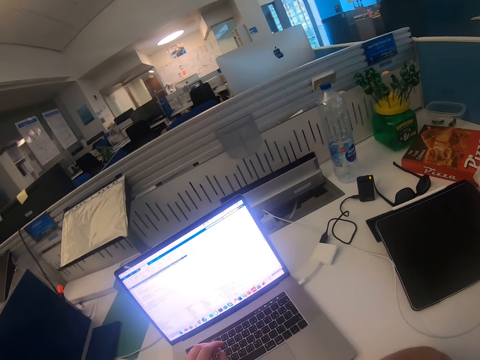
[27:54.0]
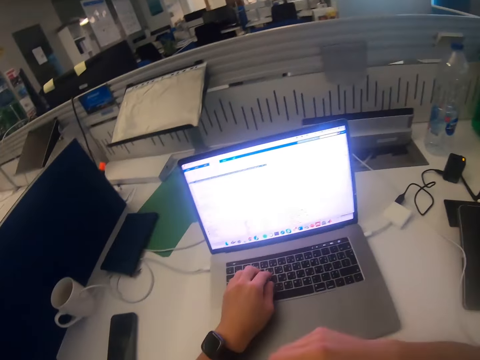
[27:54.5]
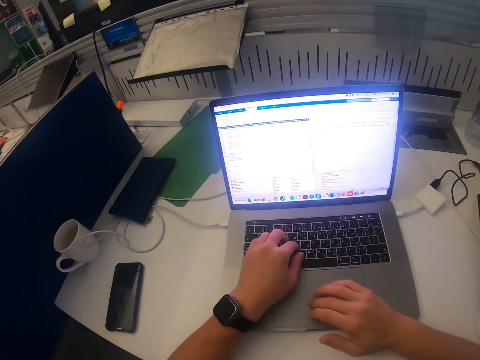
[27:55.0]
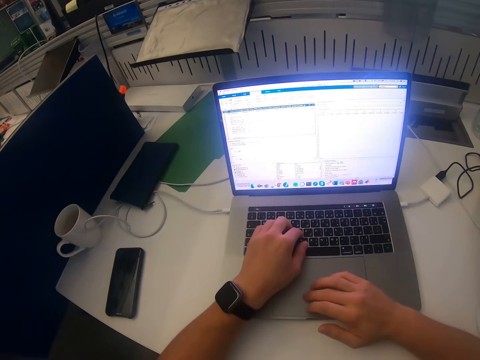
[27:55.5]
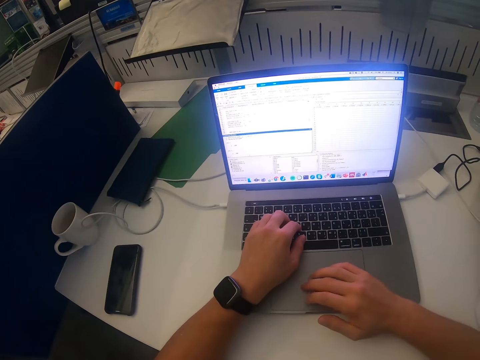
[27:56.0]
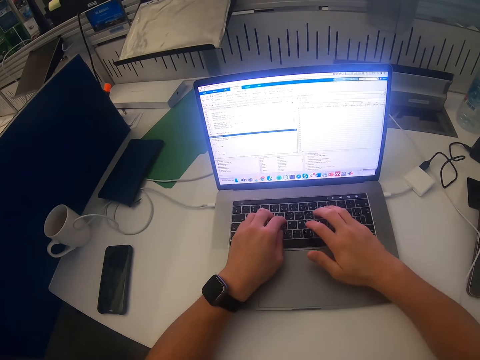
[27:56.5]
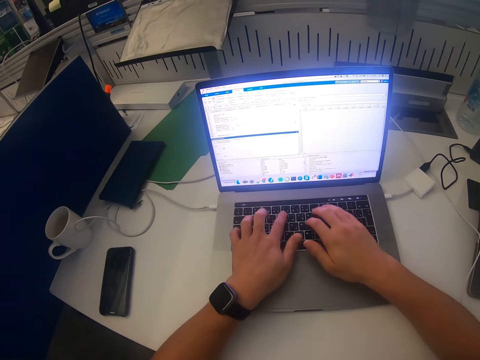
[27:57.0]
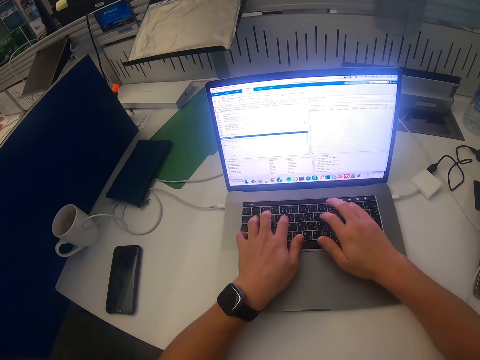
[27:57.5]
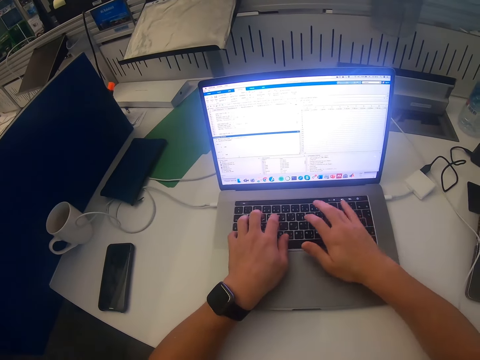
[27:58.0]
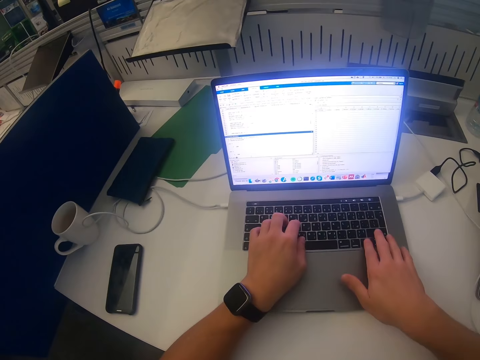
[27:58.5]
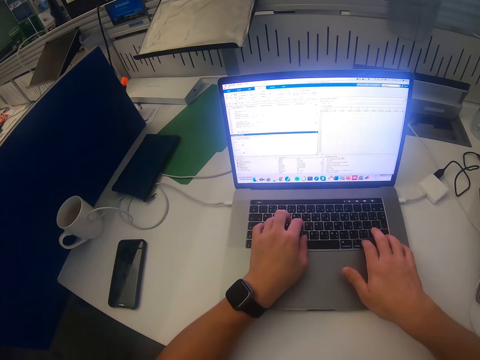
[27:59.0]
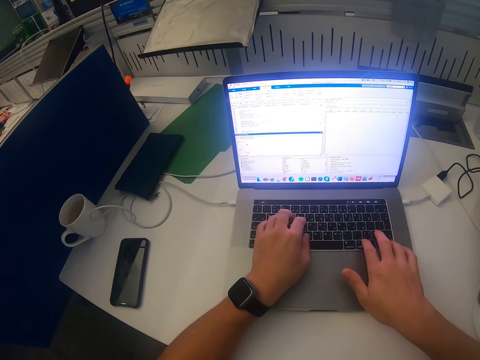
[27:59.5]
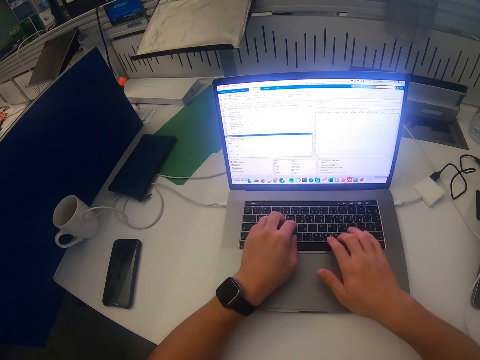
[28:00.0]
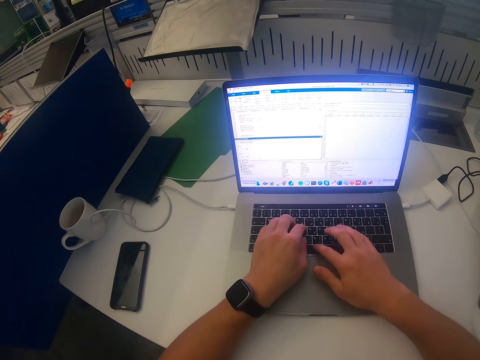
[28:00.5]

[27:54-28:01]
The camera wearer scrolls the laptop.

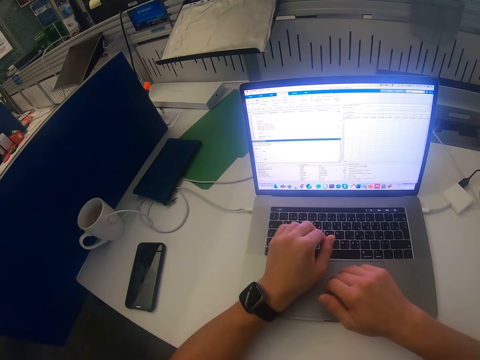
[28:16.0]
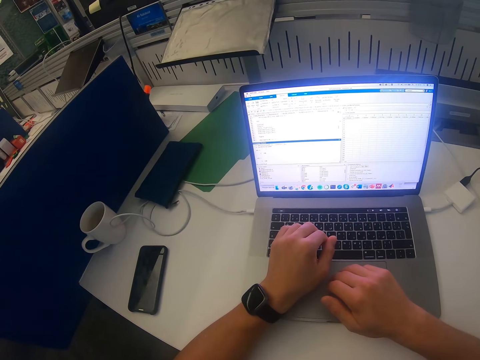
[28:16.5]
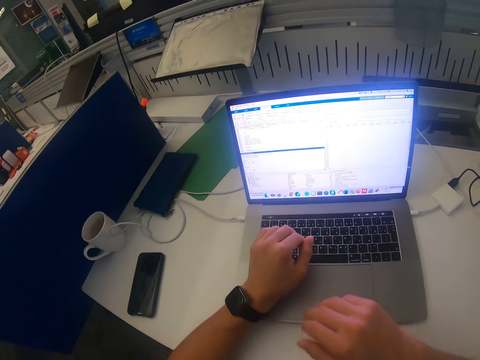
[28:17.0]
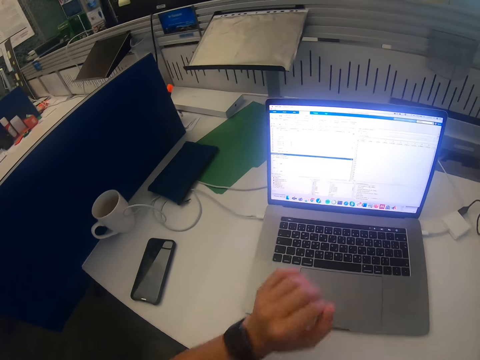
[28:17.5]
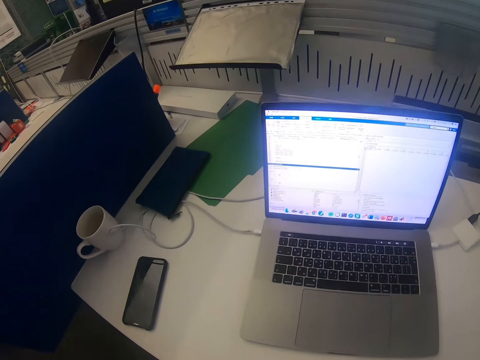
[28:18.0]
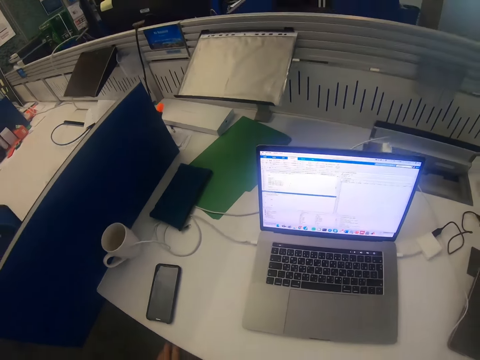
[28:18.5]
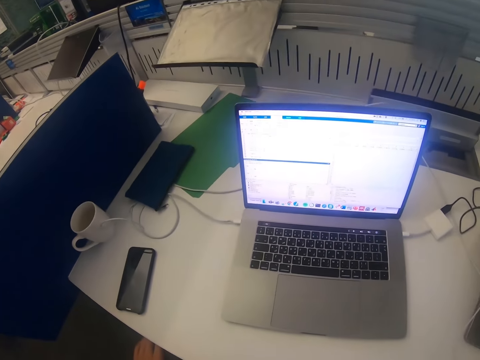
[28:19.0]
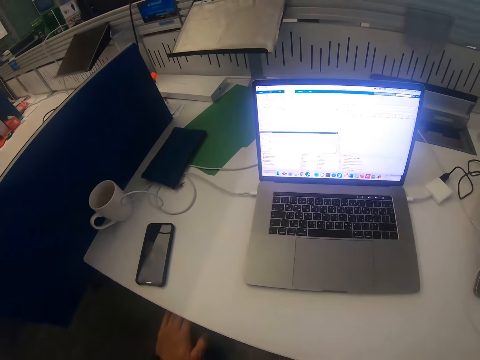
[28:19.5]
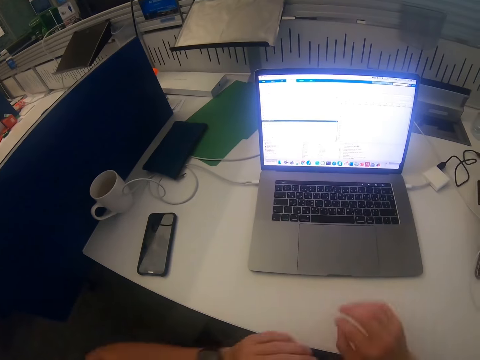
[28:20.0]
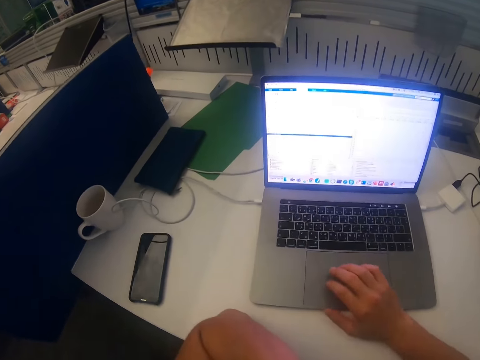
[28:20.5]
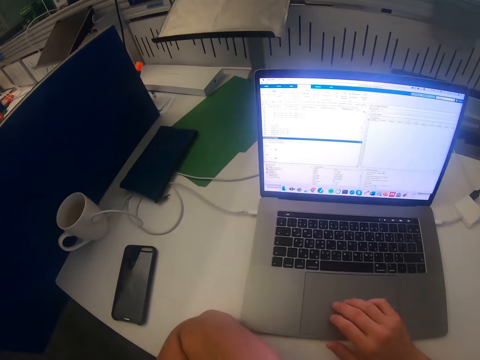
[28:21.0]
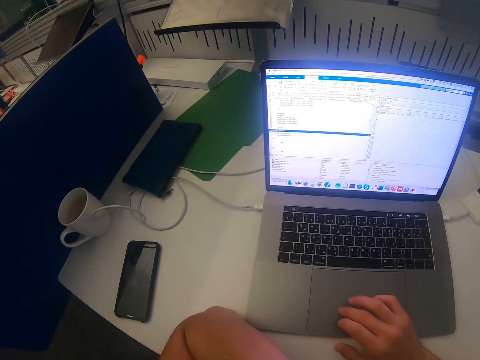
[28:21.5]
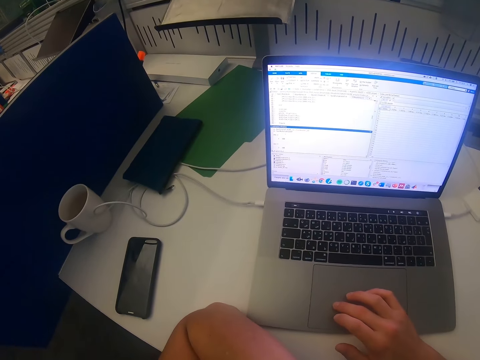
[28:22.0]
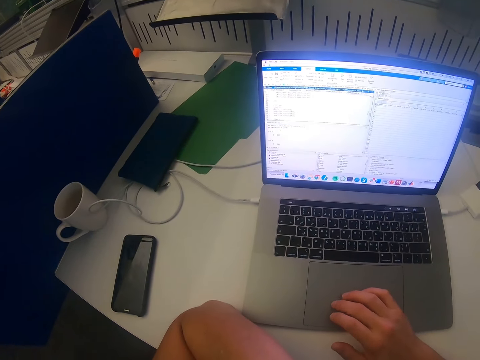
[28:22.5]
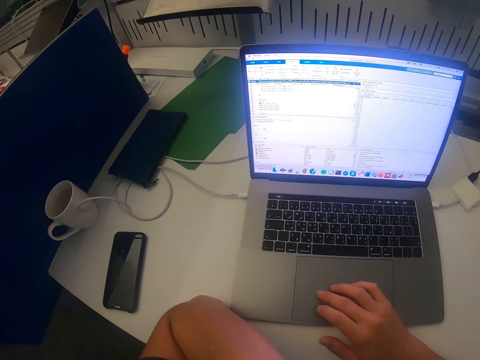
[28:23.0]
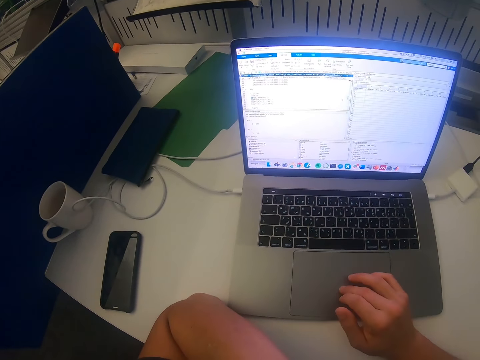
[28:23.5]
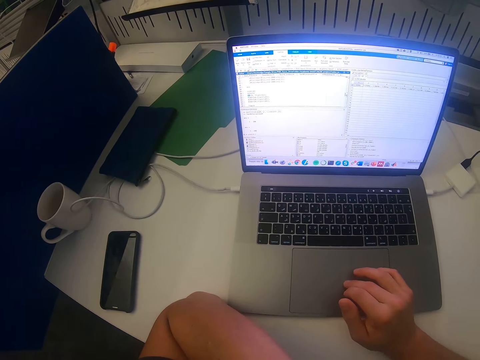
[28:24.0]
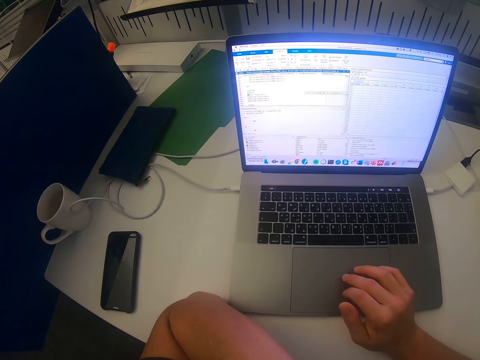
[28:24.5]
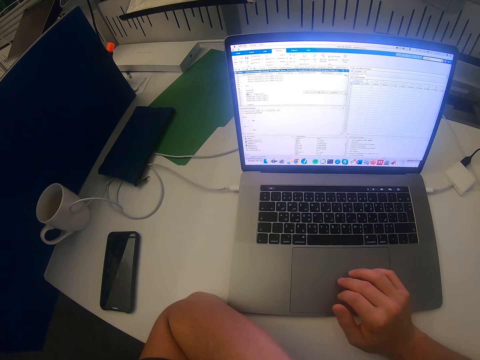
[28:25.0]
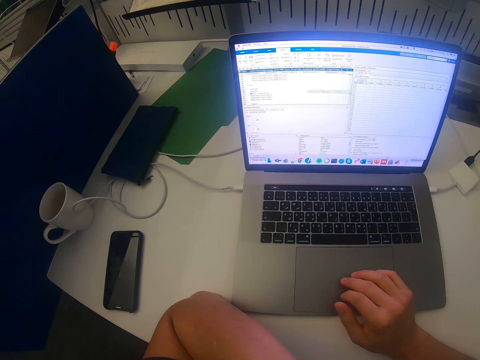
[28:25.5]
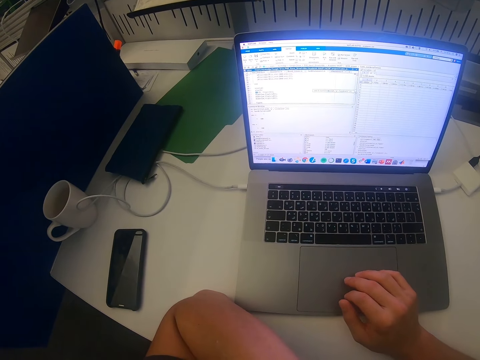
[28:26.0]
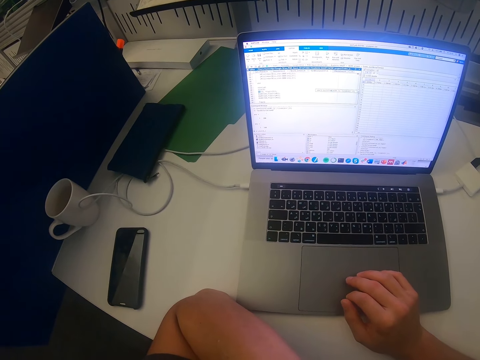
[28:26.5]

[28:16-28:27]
The camera wearer lifts up the hand. They stare at the laptop. They operate the laptop. They put the hand down. They scroll the laptop.

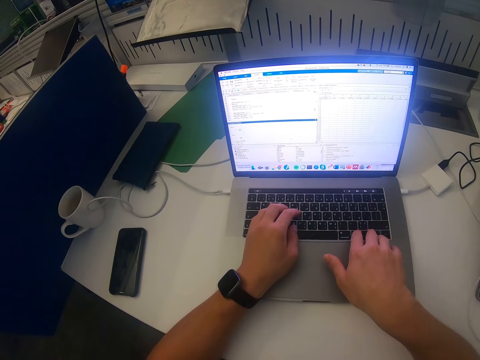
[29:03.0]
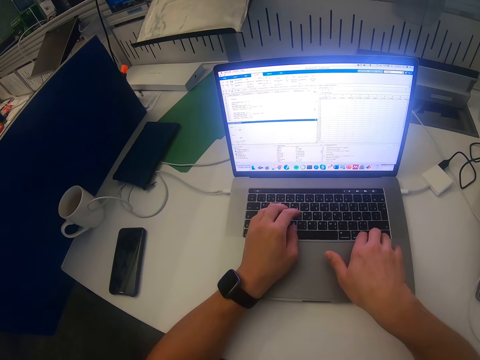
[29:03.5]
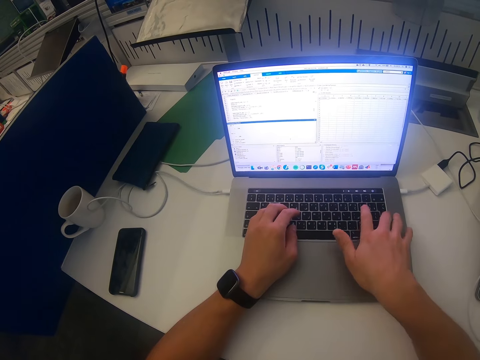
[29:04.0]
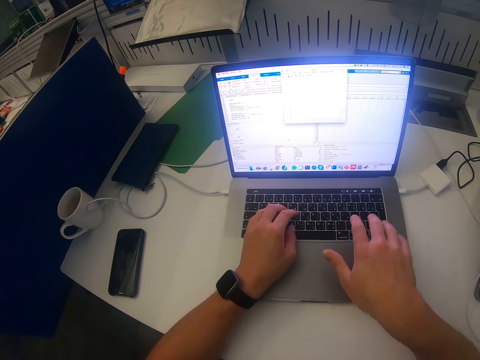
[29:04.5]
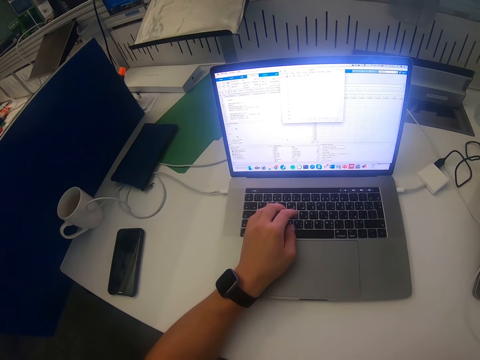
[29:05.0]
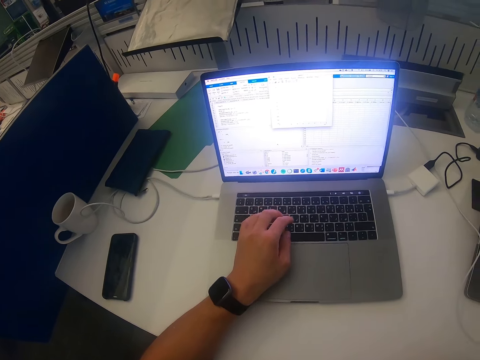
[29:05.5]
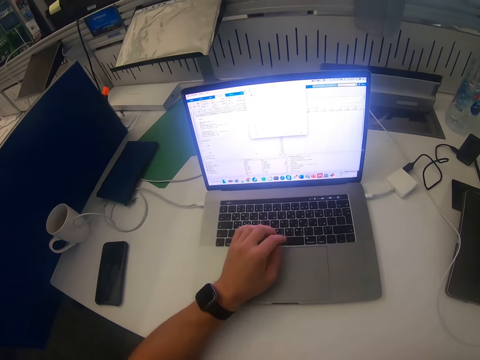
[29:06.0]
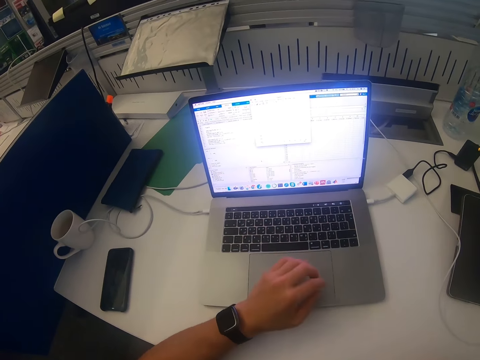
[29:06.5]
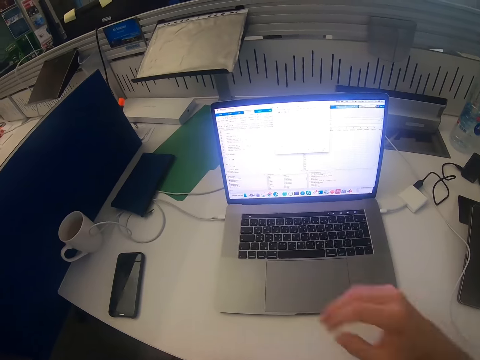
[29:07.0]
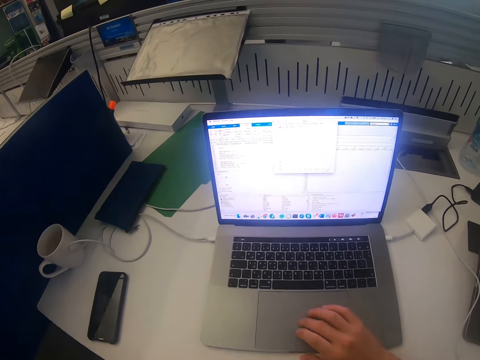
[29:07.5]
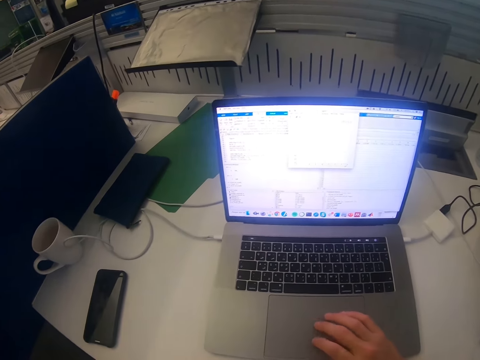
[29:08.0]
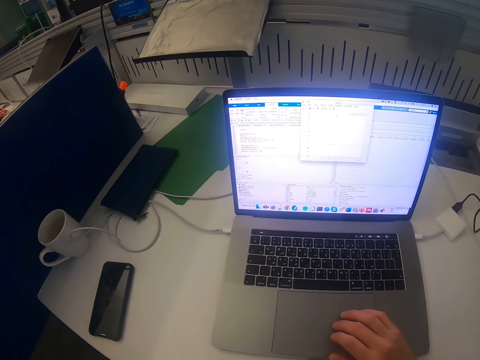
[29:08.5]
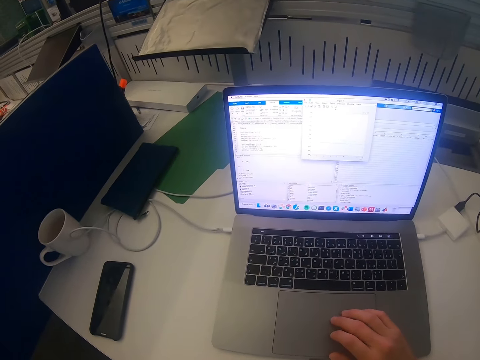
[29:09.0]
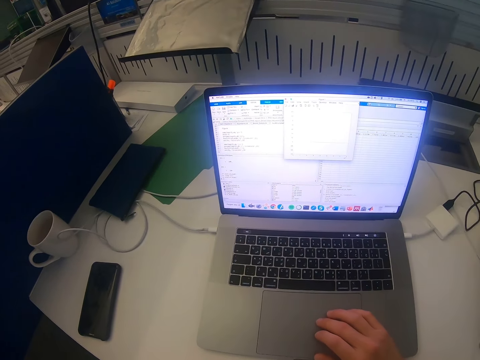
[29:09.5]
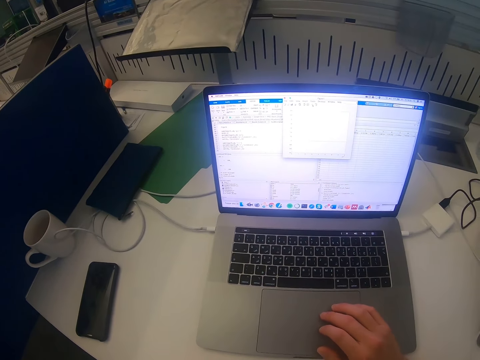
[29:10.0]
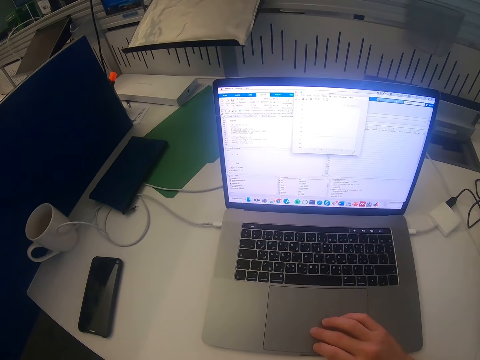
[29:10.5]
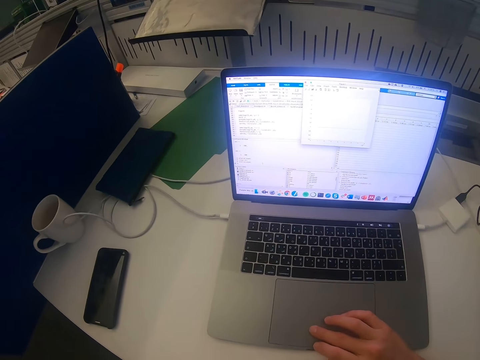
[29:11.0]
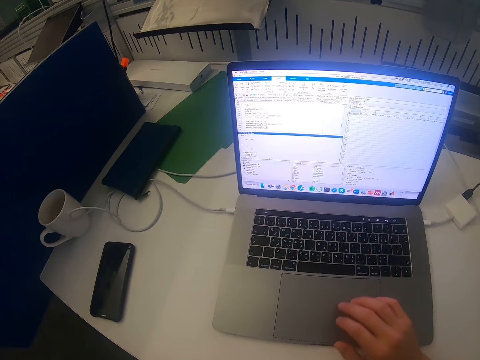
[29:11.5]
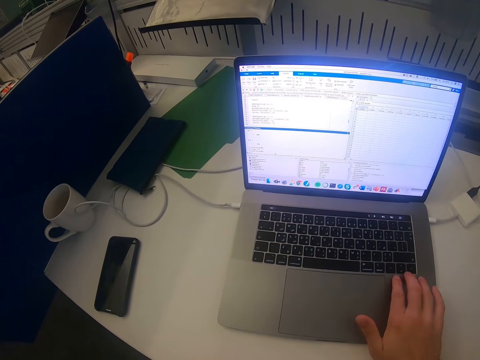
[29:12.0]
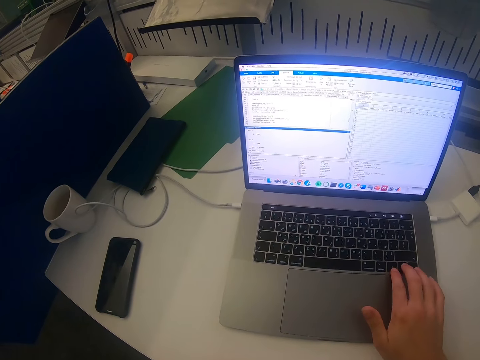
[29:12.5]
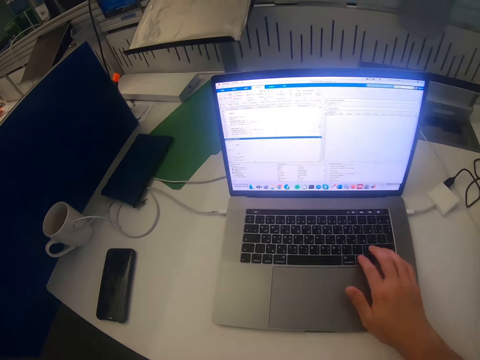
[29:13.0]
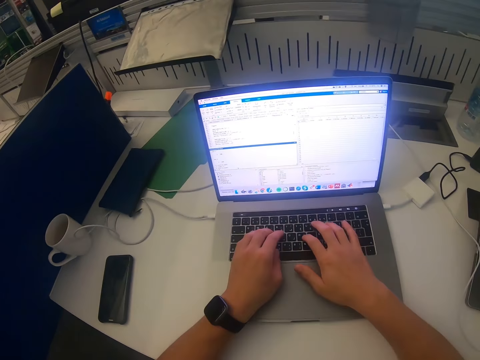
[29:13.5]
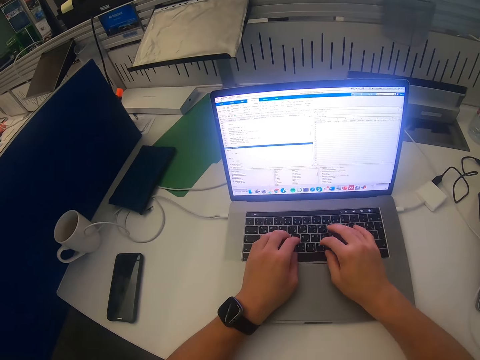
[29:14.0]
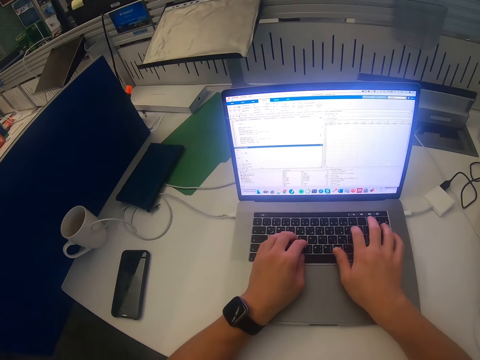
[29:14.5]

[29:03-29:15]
The camera wearer lifts up the hand. They scroll the laptop.
